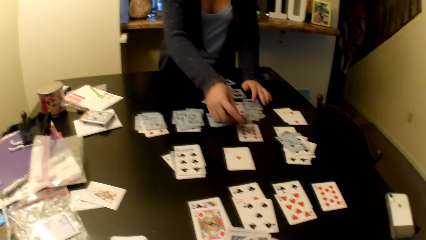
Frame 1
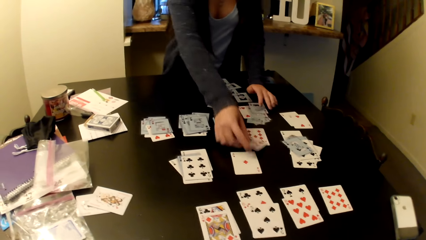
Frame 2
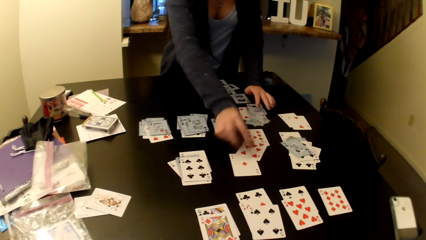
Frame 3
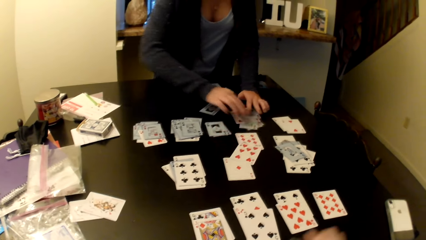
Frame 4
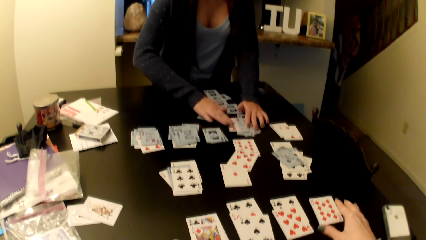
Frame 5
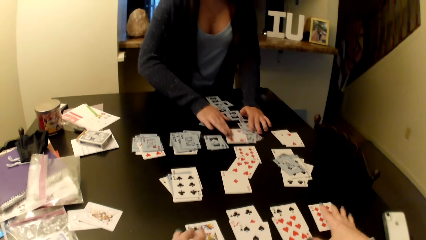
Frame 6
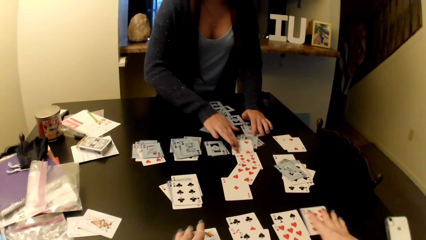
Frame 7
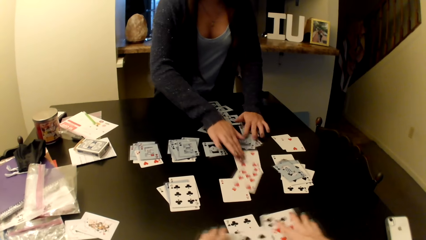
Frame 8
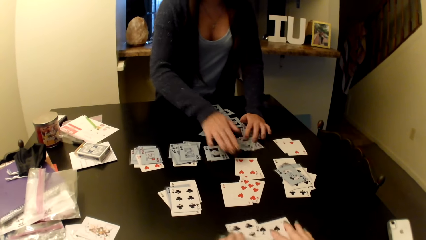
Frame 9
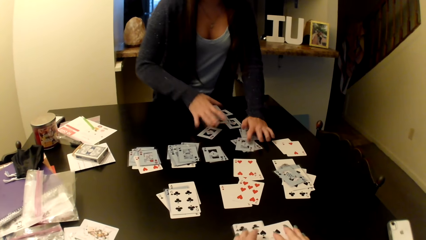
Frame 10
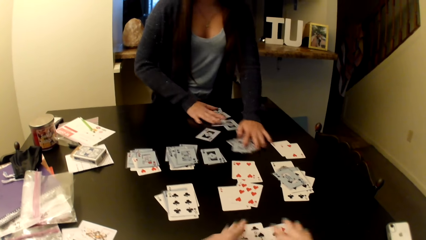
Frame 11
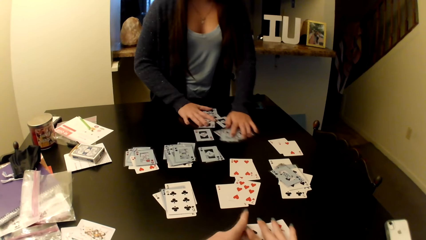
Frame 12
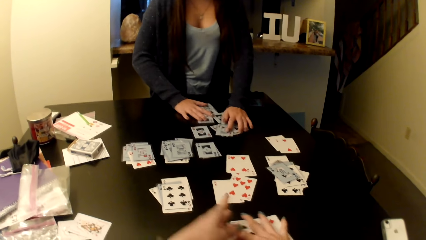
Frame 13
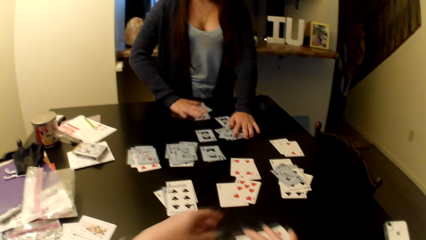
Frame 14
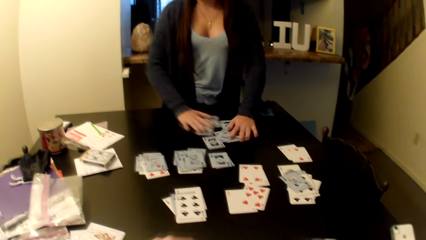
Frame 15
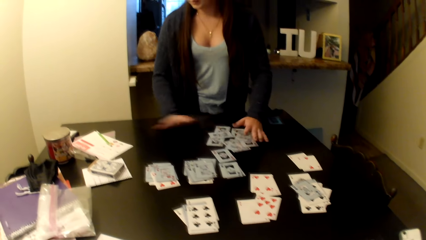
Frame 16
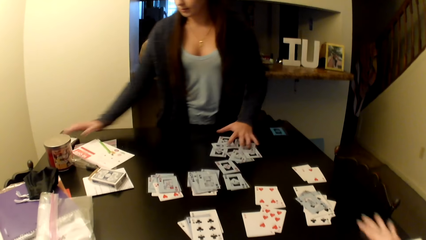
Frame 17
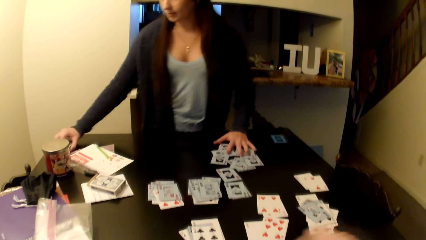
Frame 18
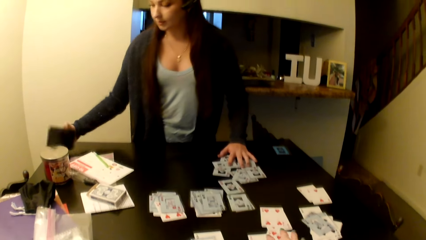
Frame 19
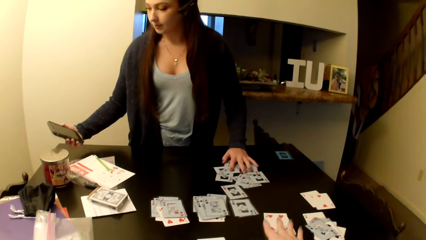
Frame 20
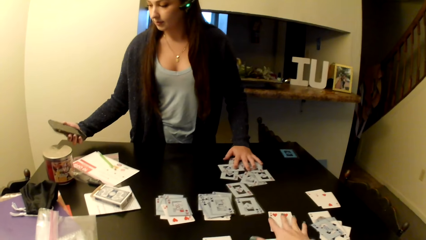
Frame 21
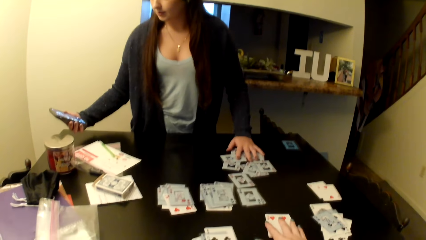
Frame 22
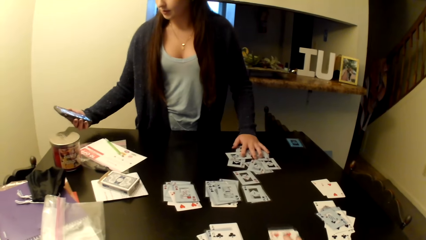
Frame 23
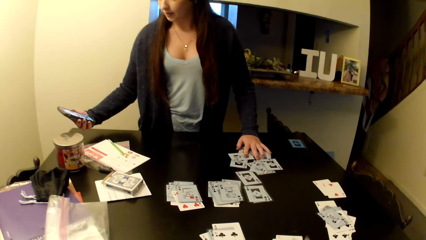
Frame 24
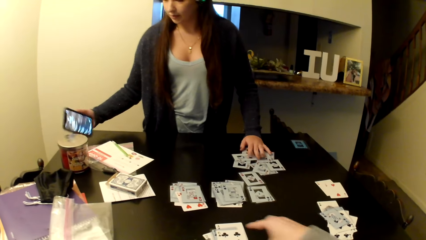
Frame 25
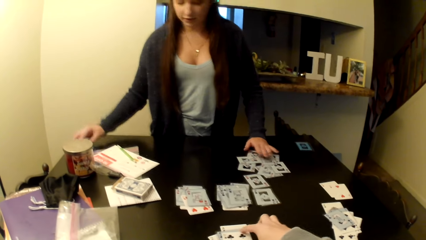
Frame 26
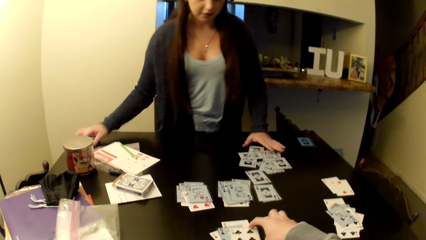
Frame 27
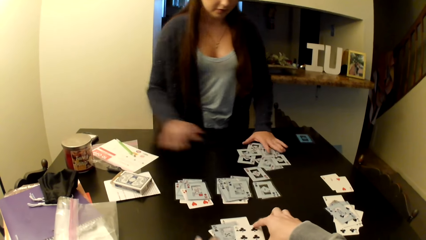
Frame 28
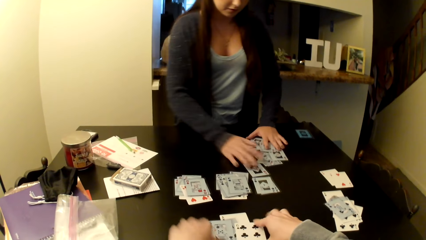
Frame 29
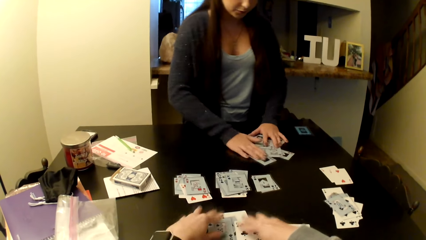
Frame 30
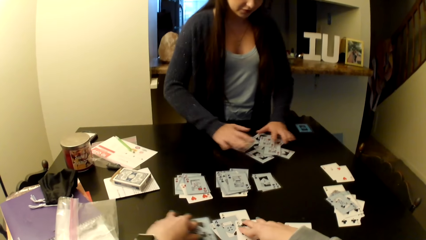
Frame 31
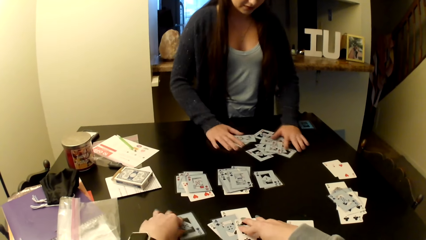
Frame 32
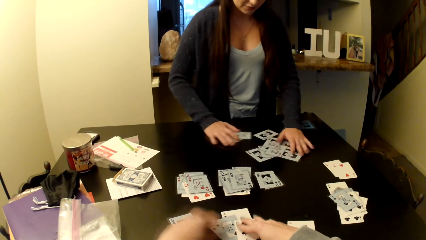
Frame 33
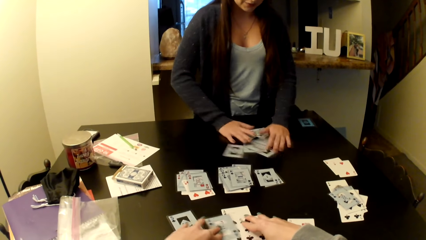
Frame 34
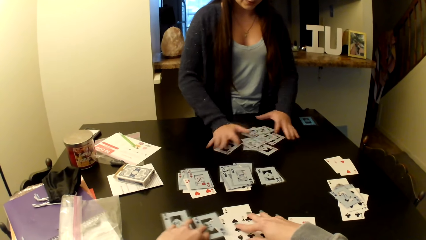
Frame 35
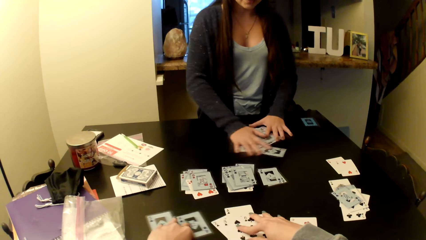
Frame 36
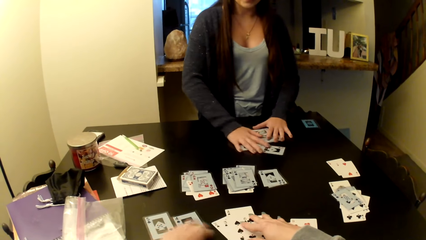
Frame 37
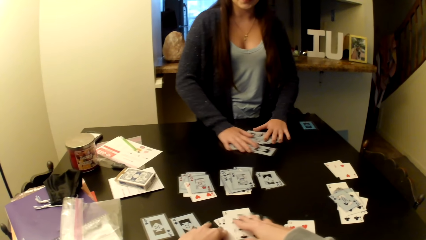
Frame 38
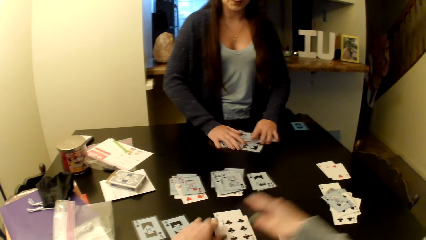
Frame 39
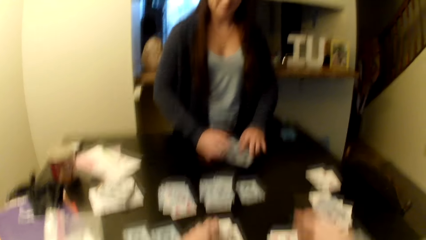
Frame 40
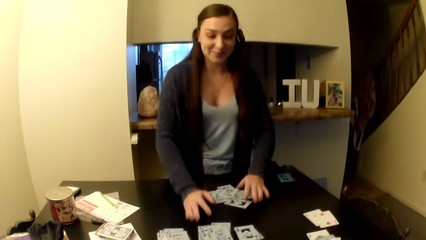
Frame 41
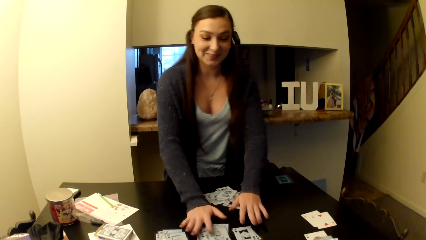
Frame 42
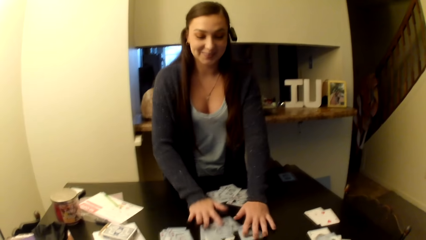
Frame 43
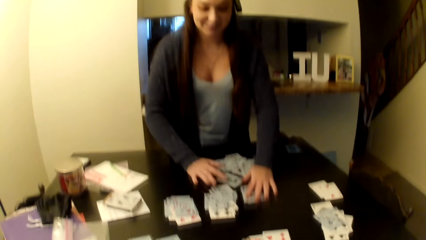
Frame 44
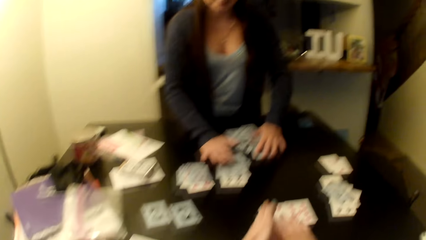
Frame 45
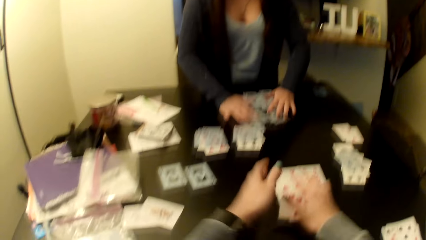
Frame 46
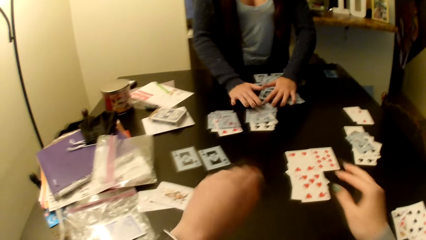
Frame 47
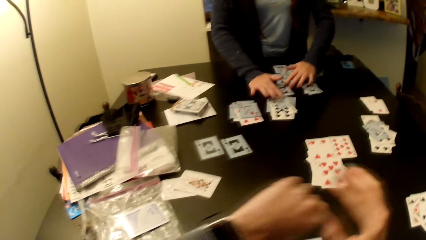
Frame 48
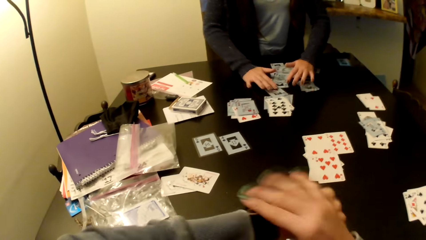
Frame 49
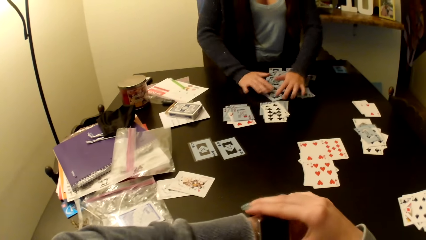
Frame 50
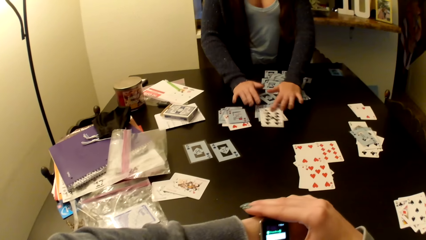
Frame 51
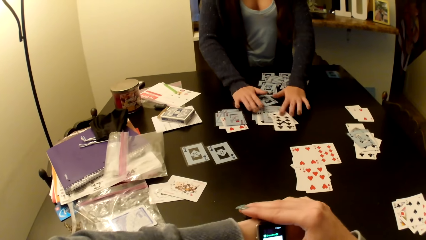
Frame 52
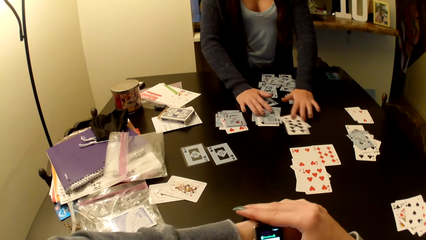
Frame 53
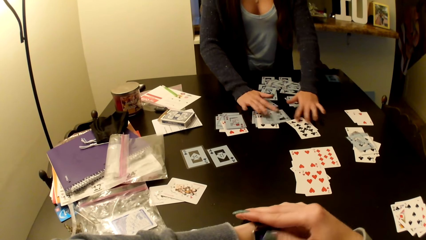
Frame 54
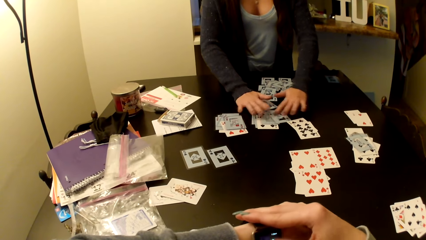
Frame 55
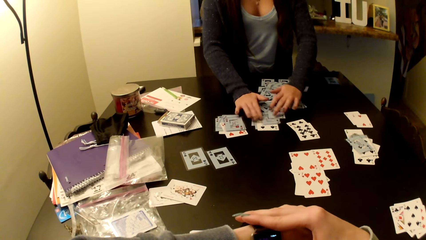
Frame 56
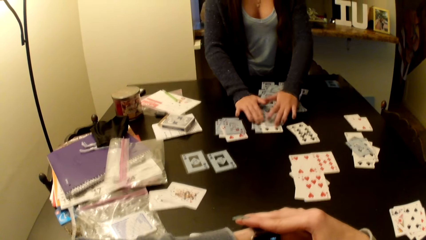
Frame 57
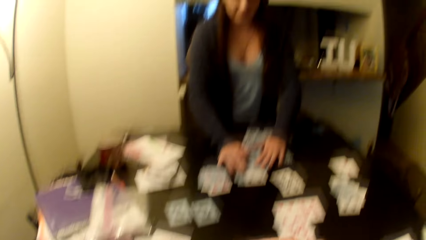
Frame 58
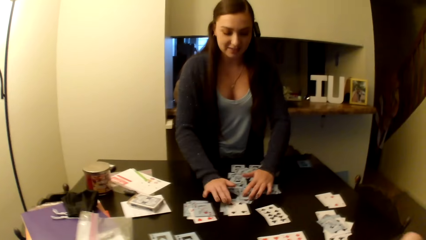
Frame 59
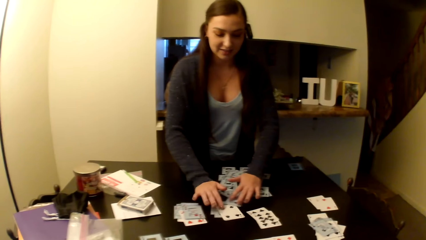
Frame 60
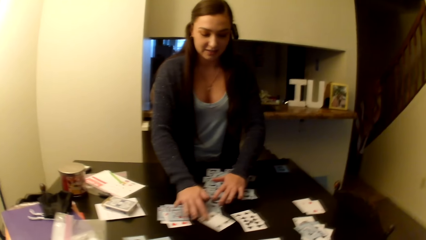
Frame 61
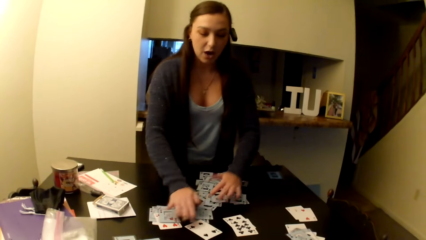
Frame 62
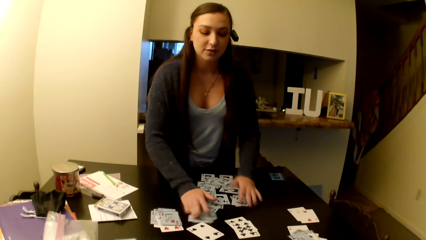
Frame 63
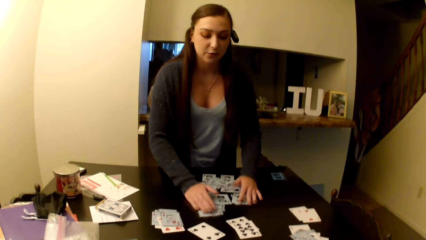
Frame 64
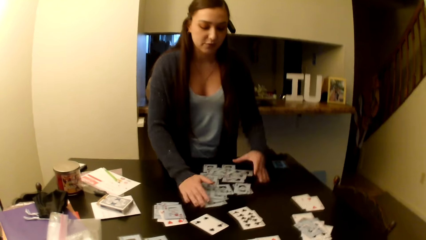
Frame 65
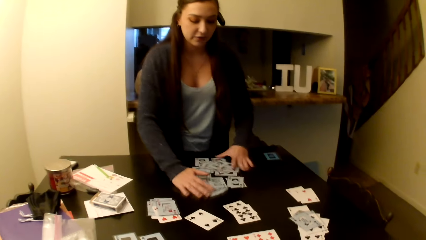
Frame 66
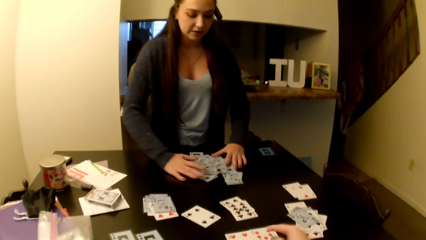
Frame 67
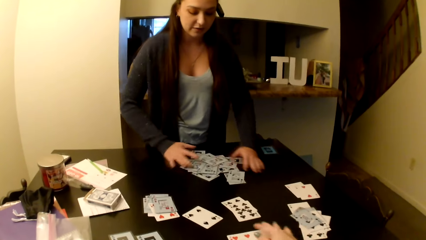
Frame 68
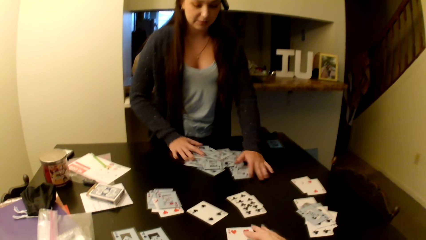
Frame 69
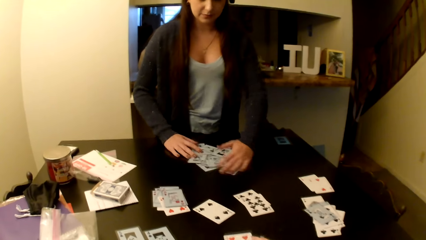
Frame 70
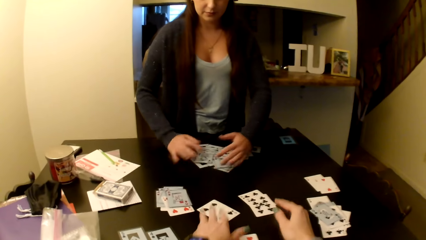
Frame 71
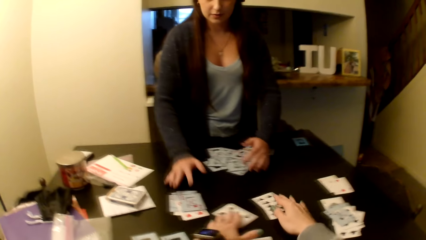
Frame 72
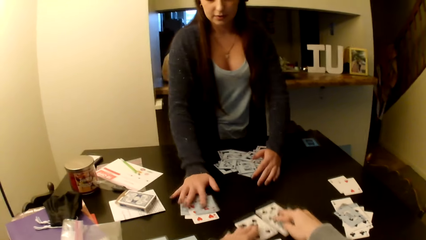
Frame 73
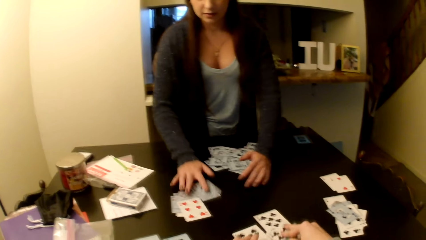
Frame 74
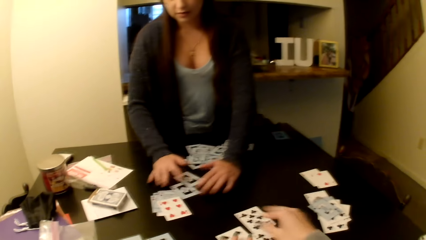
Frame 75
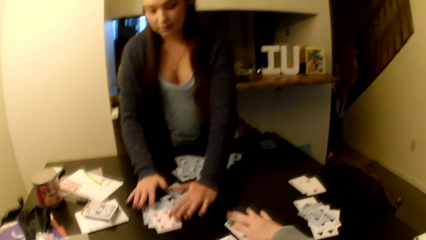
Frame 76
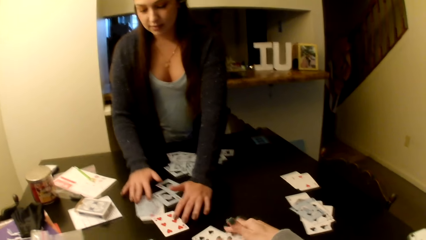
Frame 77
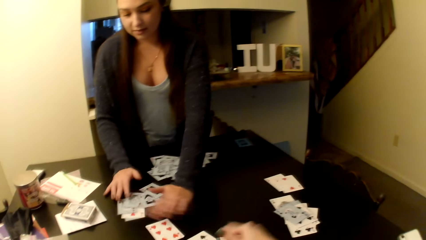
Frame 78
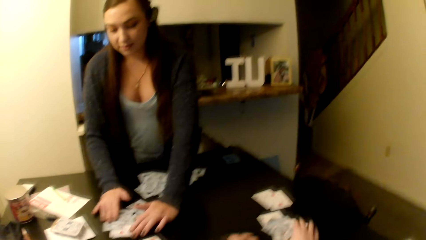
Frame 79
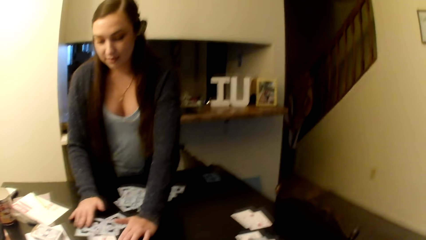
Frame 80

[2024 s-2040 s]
The woman operates a phone and places the phone on the table. She shuffles cards on the table. The camera wearer looks at his watch. He takes cards from the table. He shuffles cards on the table.
